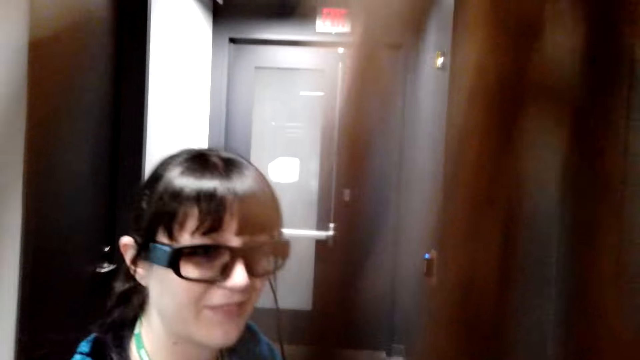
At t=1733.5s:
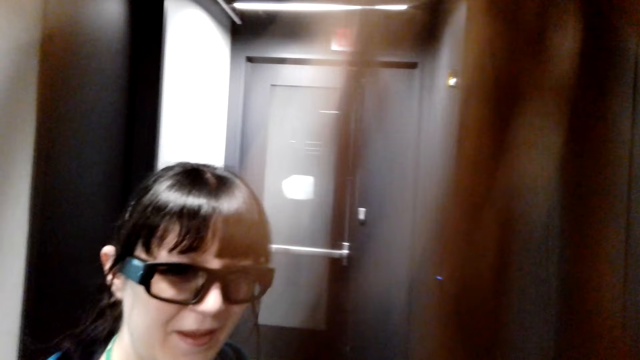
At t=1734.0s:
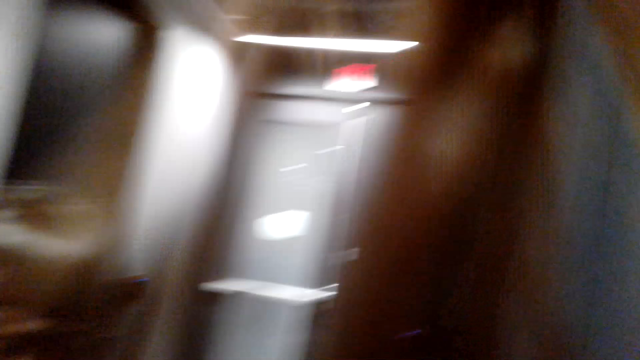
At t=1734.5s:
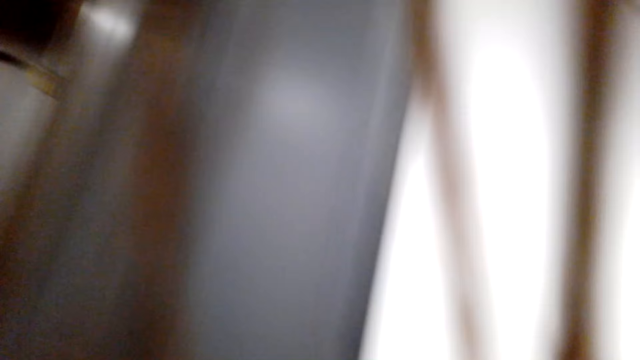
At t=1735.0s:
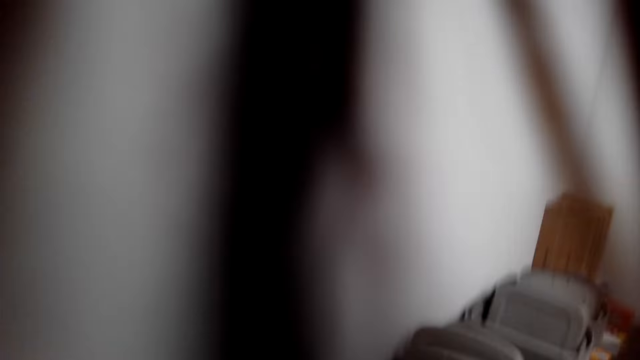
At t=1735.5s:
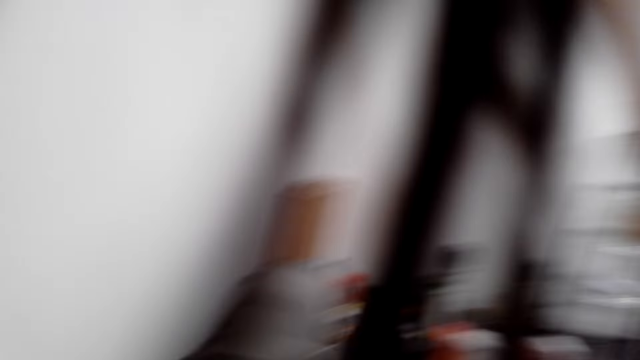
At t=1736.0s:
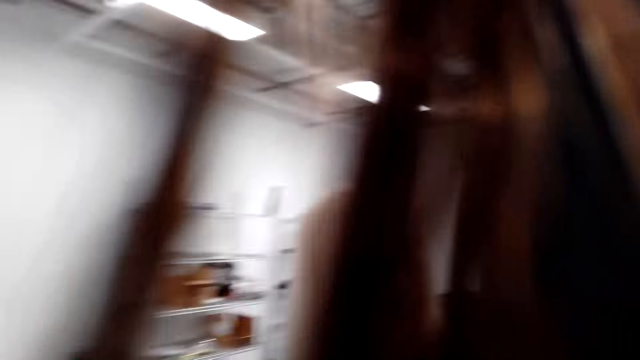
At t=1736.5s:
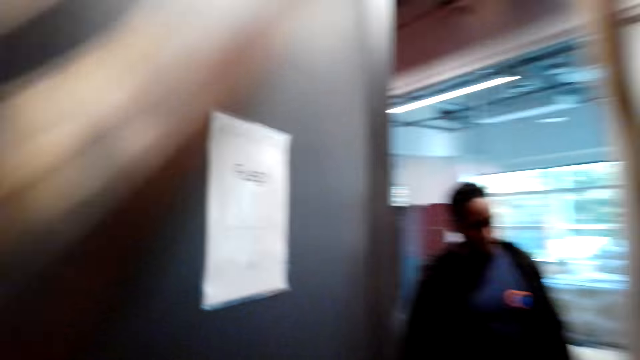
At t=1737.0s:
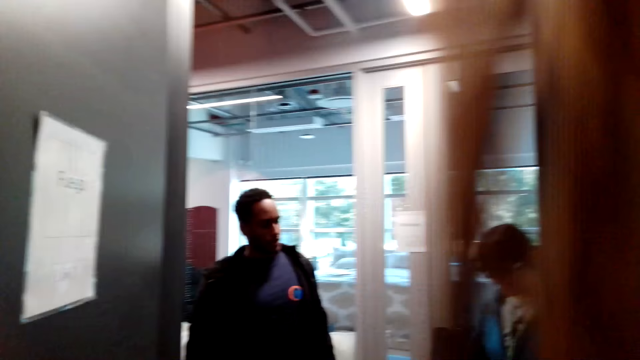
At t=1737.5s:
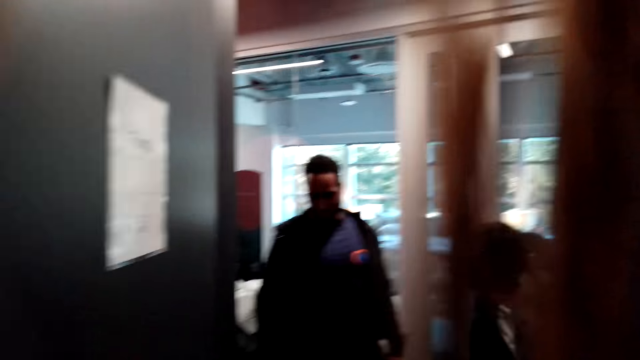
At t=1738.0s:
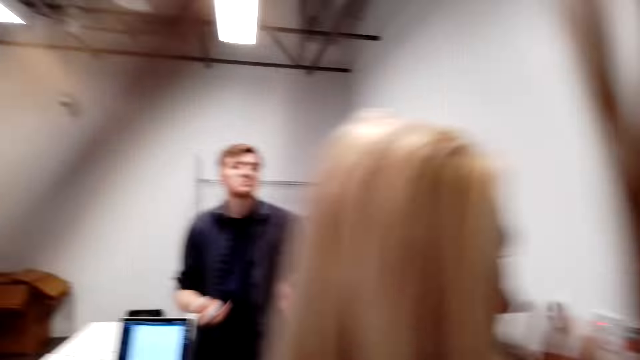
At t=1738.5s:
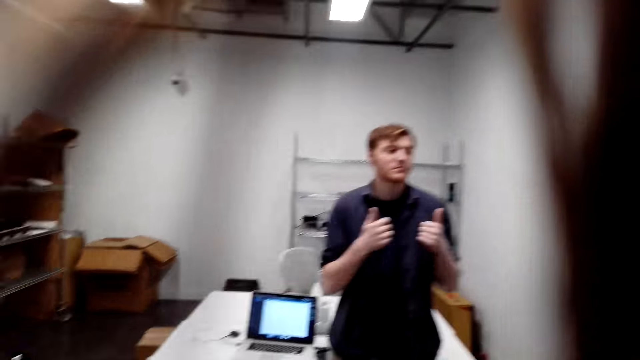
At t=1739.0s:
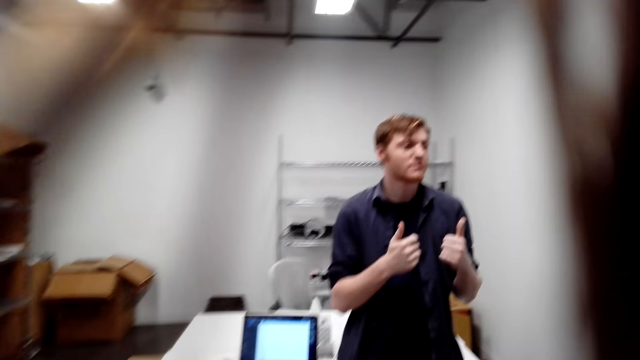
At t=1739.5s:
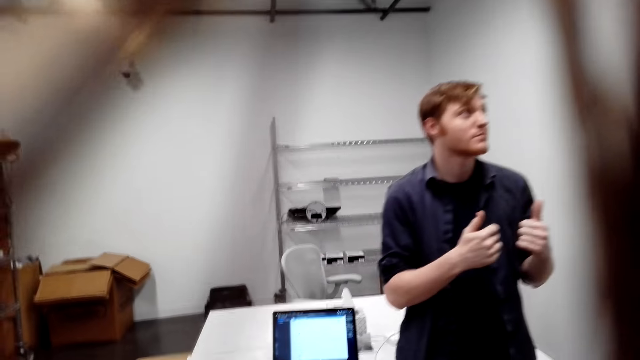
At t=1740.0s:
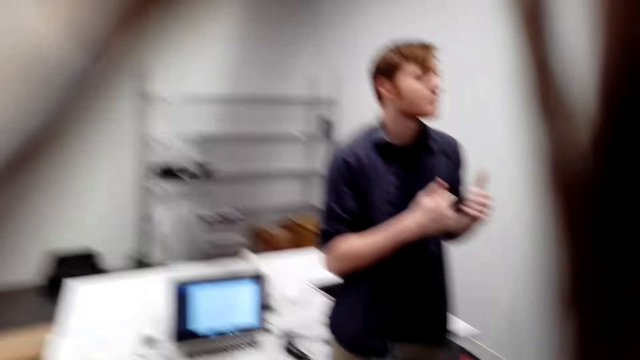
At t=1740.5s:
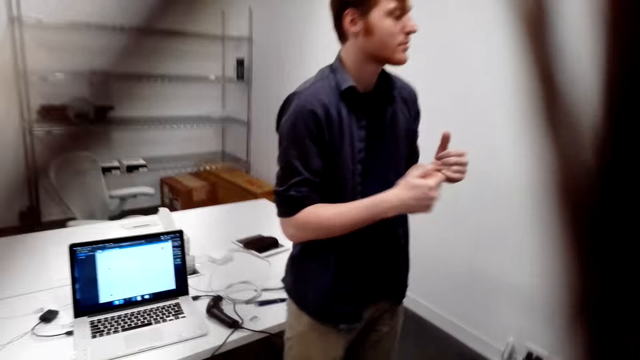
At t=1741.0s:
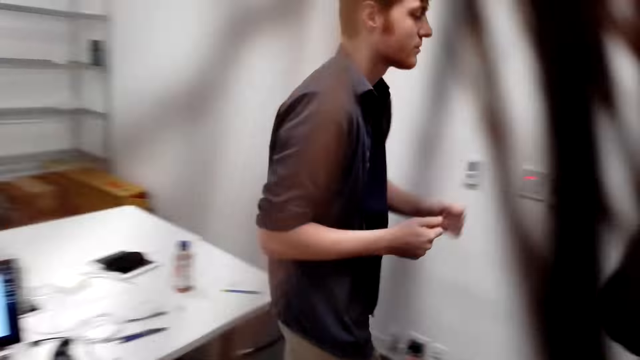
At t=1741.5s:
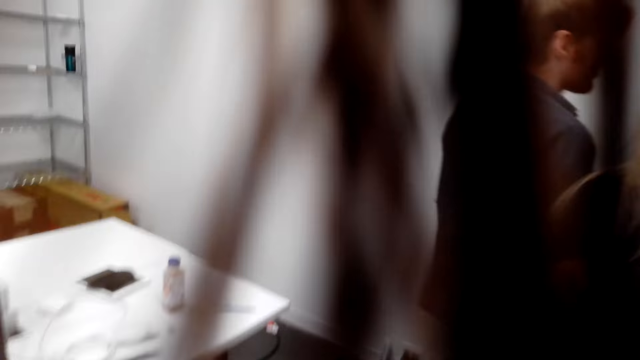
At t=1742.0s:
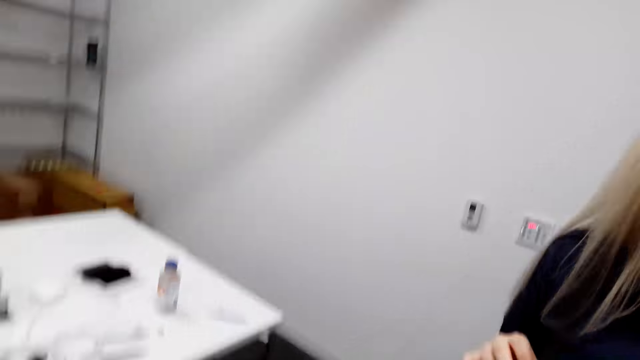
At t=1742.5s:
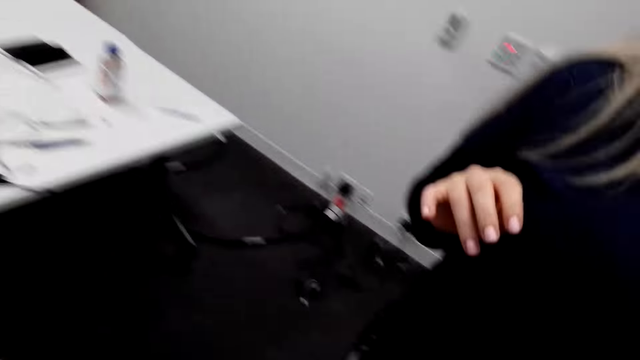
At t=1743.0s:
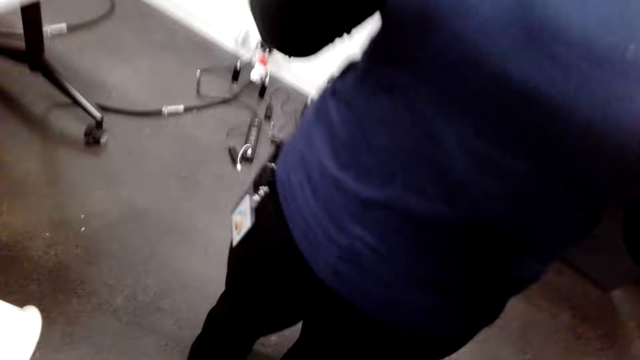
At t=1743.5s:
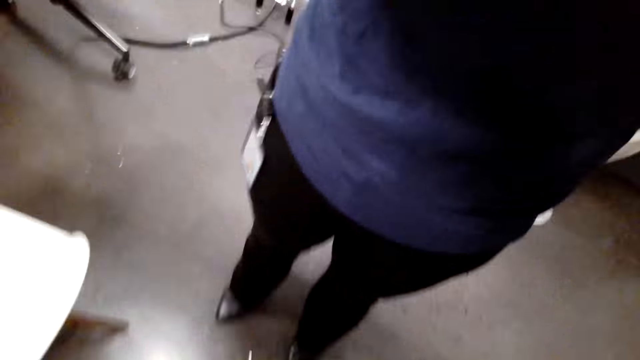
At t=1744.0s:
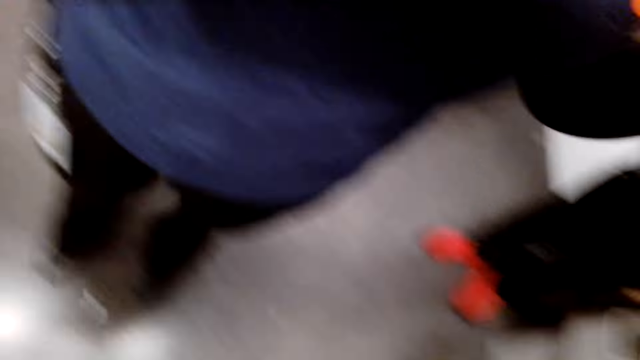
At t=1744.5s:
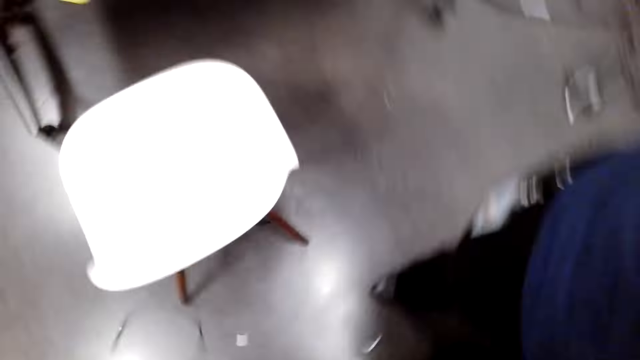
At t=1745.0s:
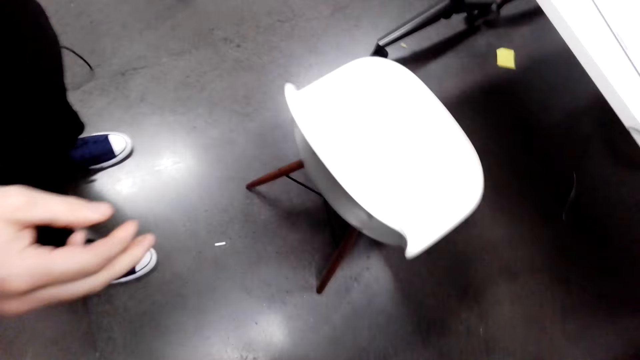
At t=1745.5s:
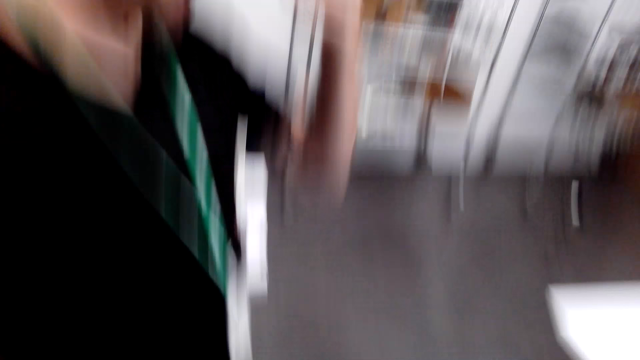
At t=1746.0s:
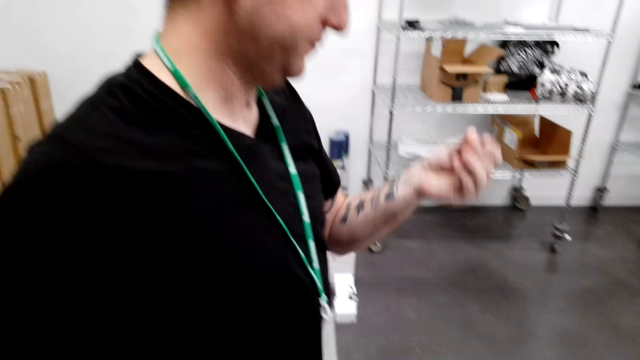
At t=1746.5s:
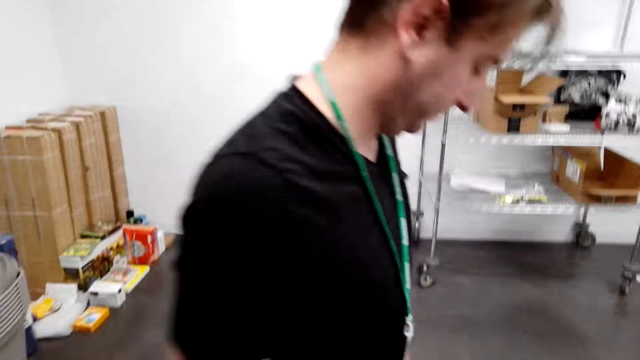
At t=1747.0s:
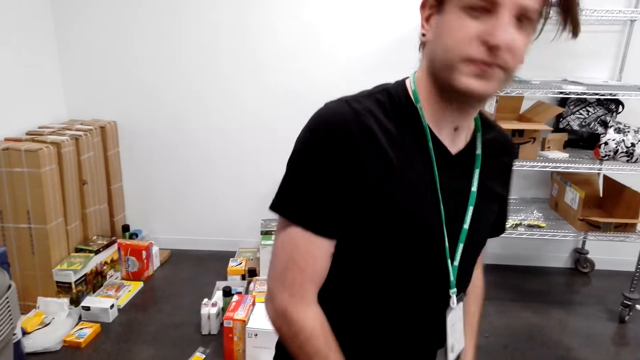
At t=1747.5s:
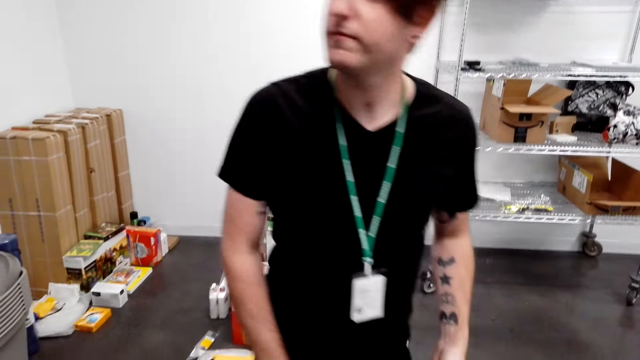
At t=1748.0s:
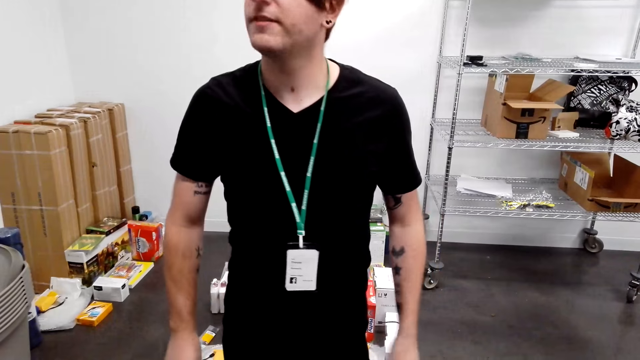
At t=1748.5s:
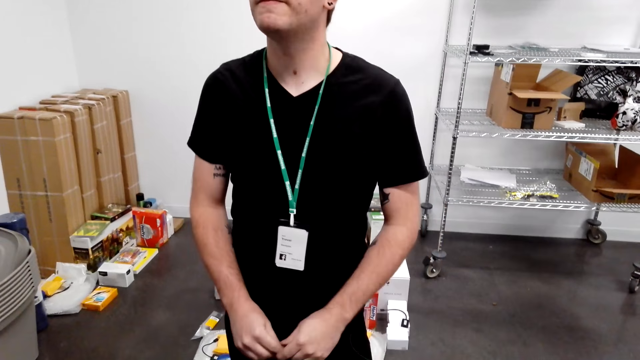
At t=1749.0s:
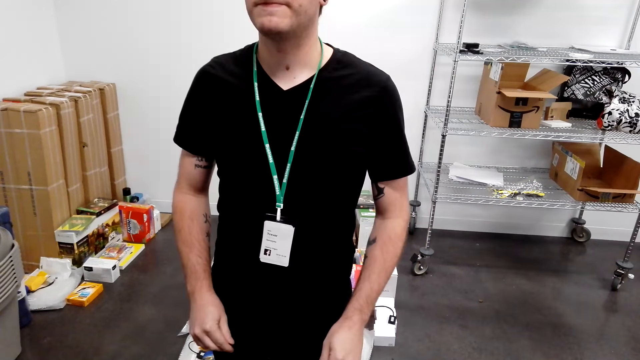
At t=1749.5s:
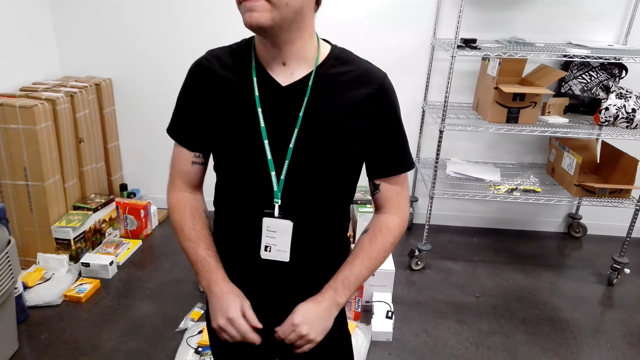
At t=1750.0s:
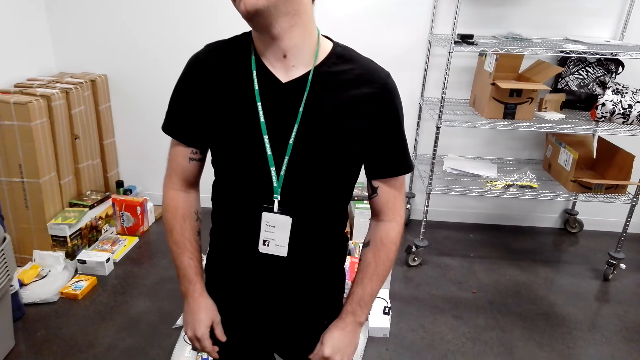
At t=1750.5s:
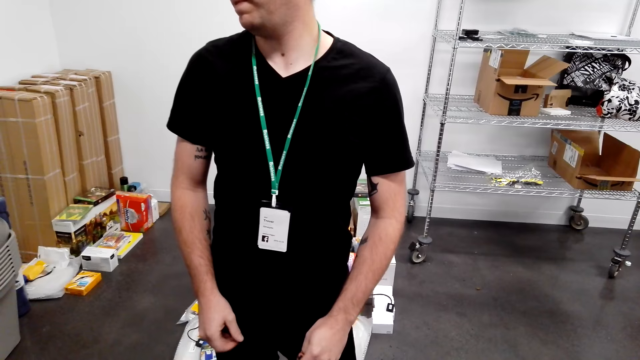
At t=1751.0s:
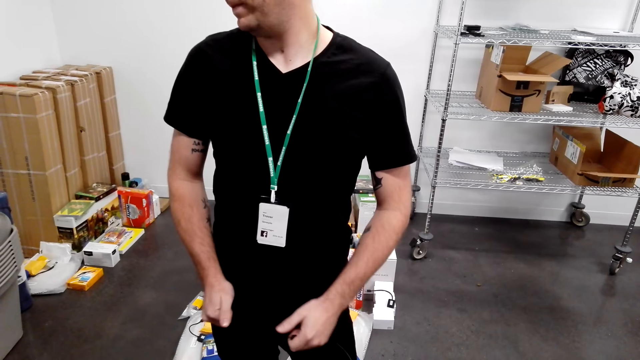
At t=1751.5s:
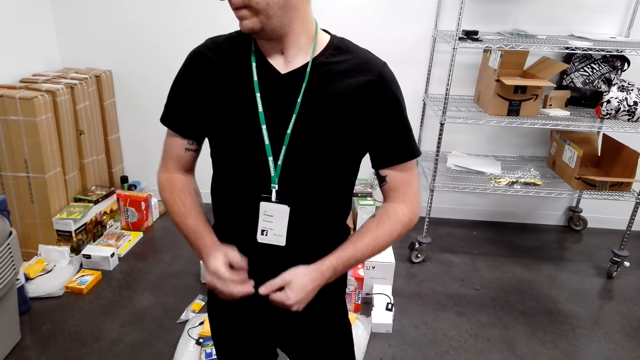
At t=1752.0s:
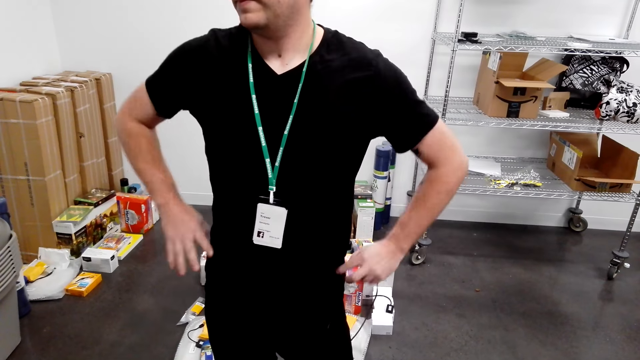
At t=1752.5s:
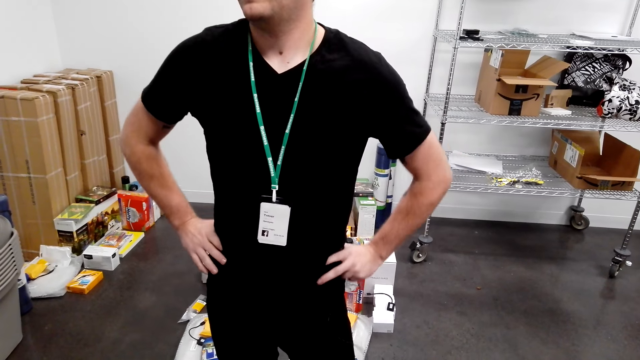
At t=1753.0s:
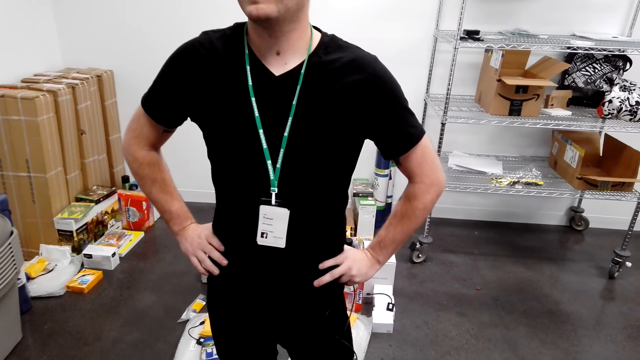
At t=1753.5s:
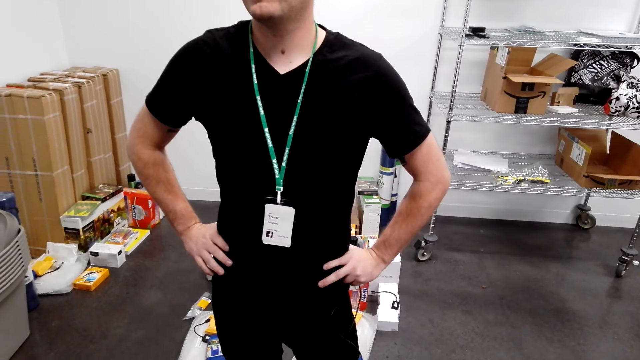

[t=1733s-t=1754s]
The camera wearer looks around. A person speaks to the camera wearer. The camera wearer looks around.
